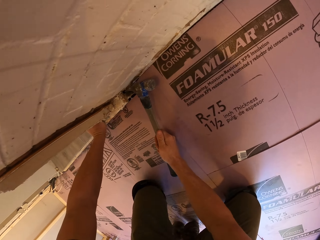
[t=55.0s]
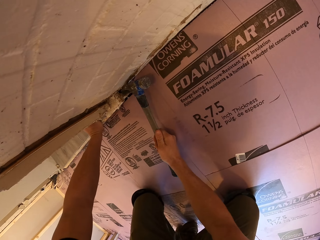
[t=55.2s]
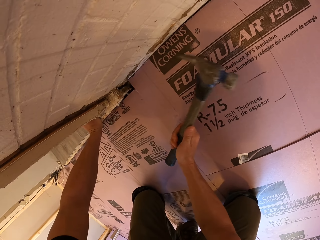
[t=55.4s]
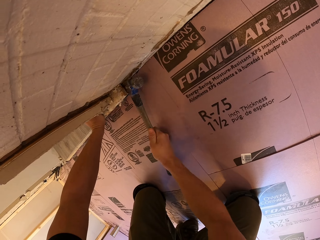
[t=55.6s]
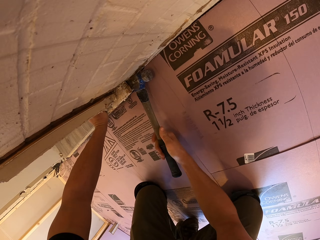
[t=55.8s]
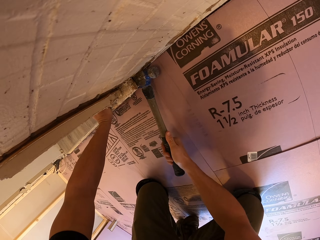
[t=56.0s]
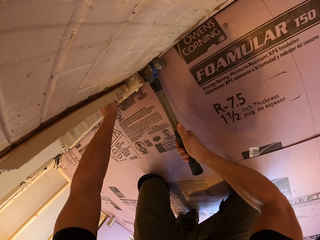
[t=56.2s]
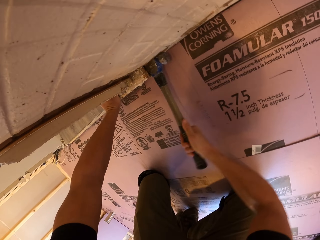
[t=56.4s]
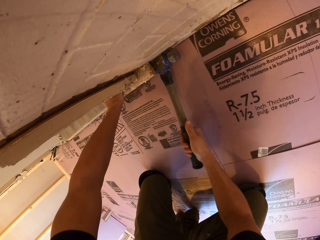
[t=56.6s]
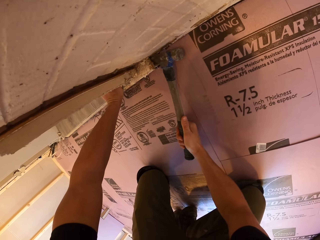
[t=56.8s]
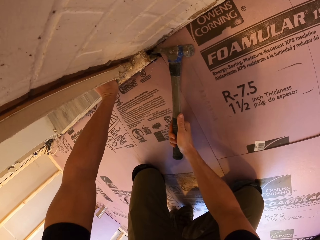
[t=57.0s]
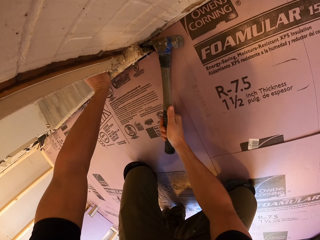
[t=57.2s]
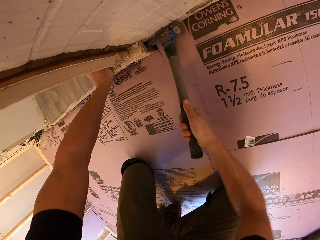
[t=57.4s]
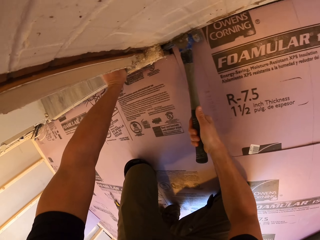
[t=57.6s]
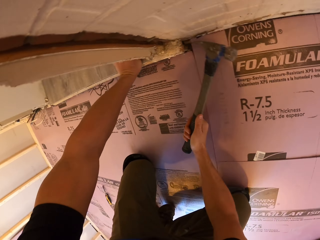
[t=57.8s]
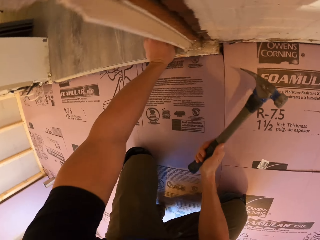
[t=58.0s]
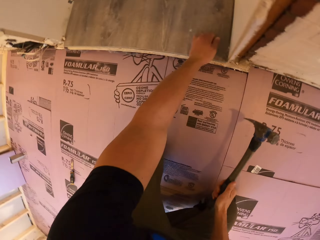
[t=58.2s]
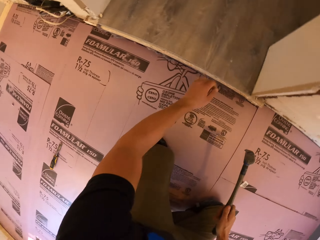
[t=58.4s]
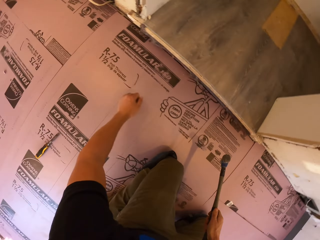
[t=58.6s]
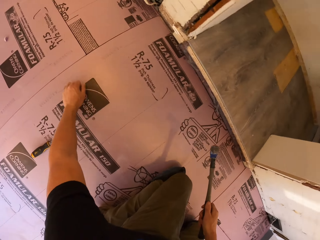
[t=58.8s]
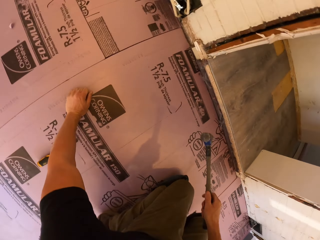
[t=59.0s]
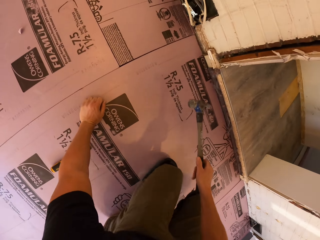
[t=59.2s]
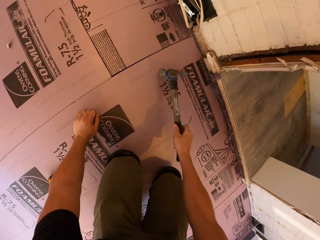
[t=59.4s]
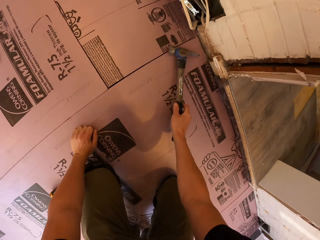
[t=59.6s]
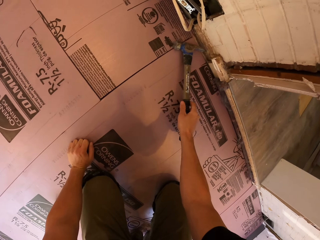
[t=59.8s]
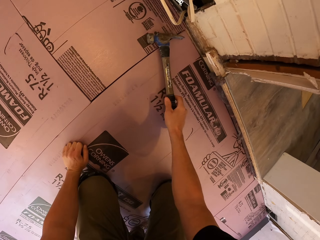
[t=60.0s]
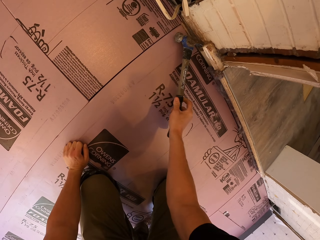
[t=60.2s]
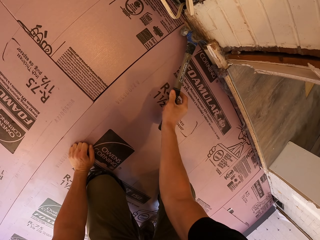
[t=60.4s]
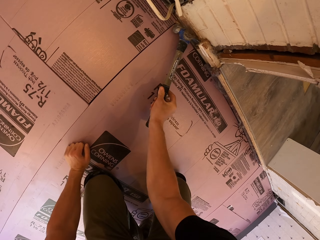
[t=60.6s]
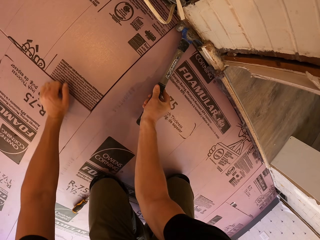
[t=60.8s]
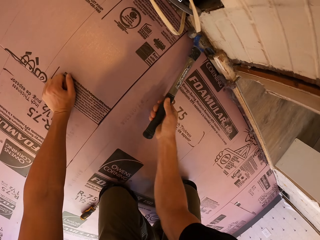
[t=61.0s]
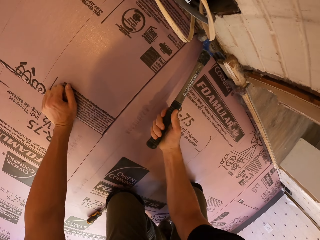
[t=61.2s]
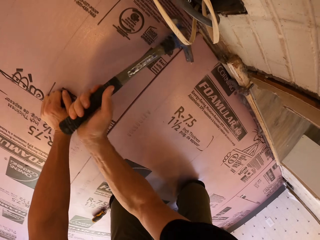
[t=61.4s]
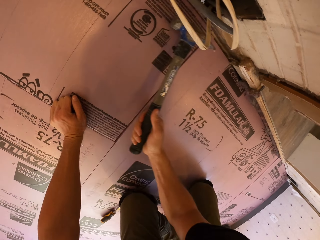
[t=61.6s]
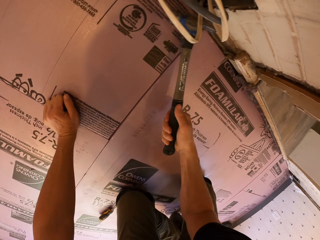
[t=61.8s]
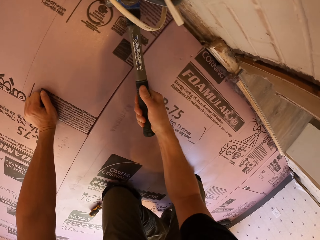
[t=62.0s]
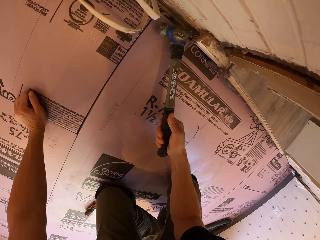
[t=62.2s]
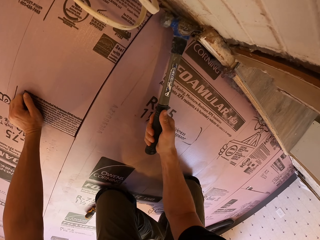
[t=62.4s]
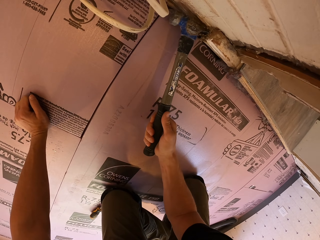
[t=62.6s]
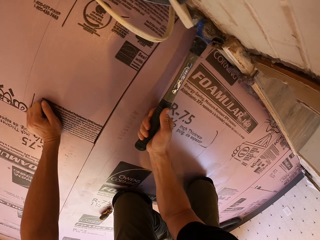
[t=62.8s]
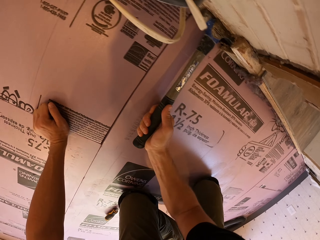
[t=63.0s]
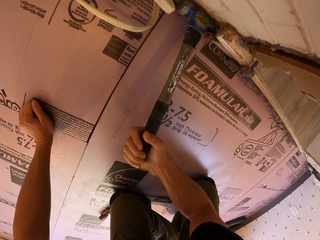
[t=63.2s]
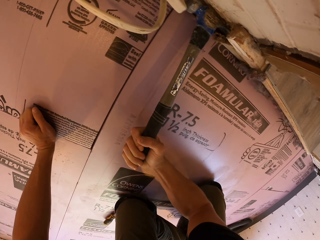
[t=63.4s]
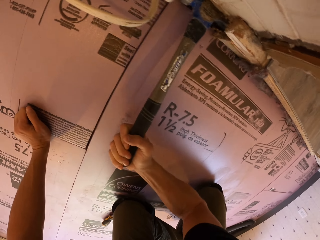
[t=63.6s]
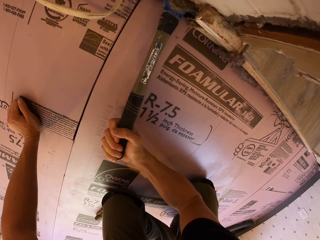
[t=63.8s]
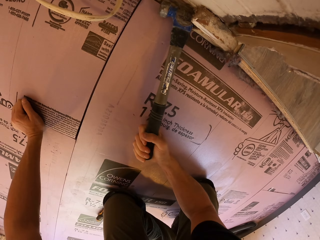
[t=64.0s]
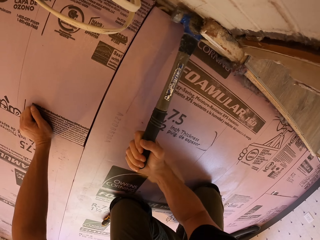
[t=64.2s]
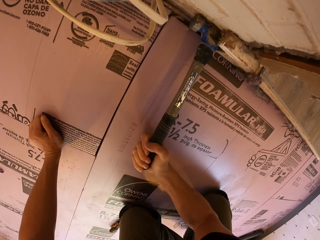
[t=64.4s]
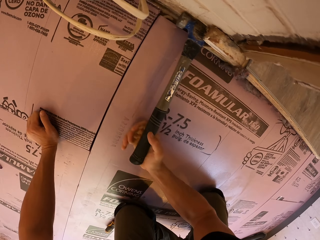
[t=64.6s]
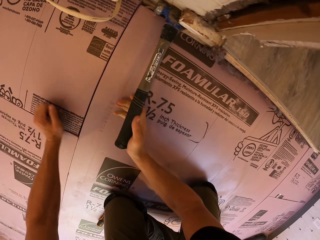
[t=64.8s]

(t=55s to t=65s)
The camera wearer holds the floor with his hand. He breaks the wall with a claw hammer. He pulls the claw hammer off the wood. He holds the floor with his hand. He moves around. He breaks the wall with the claw hammer.

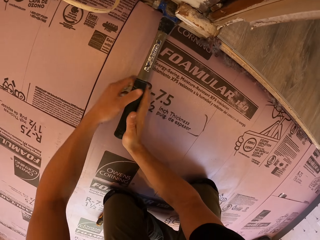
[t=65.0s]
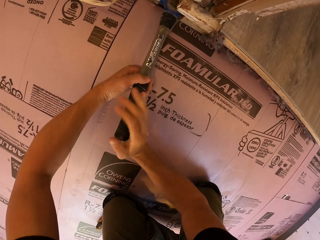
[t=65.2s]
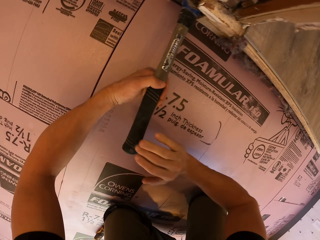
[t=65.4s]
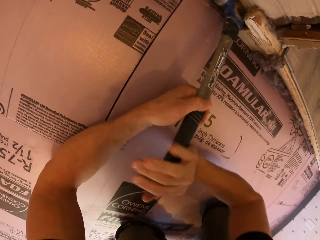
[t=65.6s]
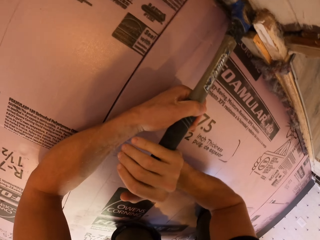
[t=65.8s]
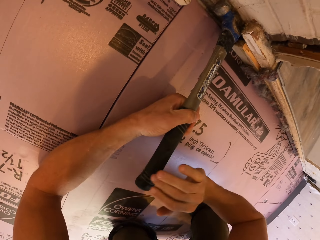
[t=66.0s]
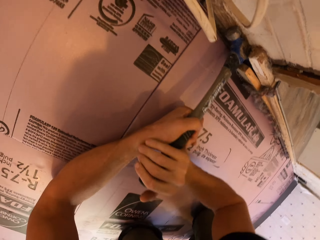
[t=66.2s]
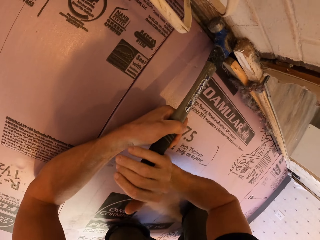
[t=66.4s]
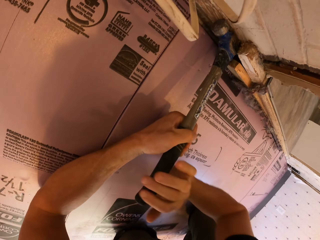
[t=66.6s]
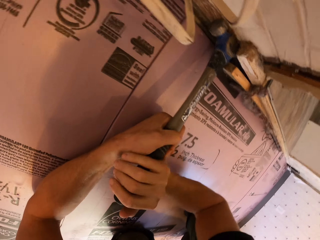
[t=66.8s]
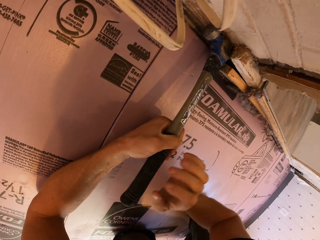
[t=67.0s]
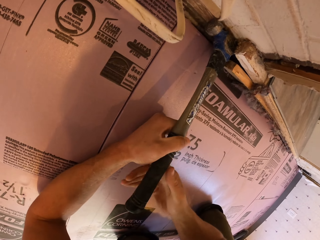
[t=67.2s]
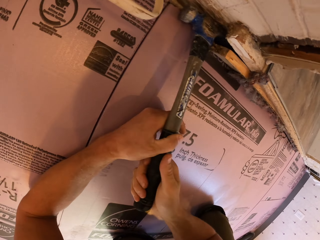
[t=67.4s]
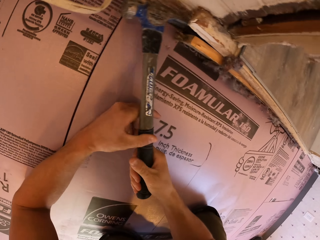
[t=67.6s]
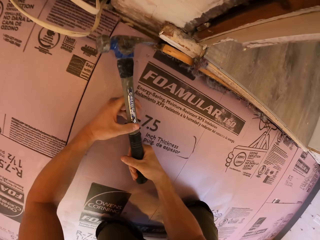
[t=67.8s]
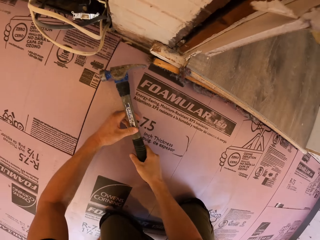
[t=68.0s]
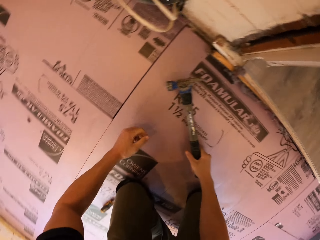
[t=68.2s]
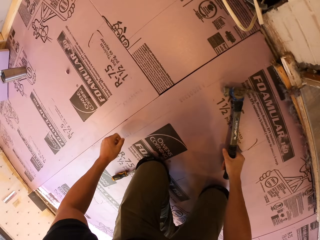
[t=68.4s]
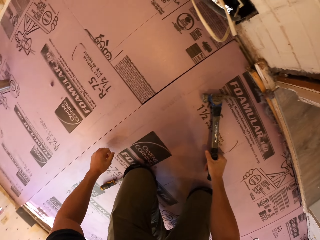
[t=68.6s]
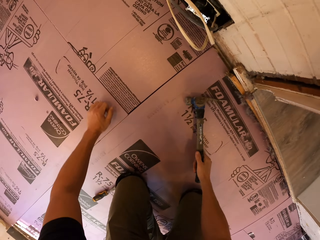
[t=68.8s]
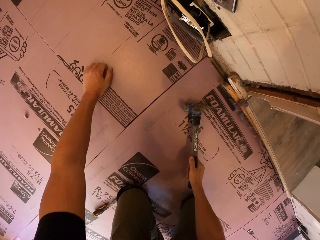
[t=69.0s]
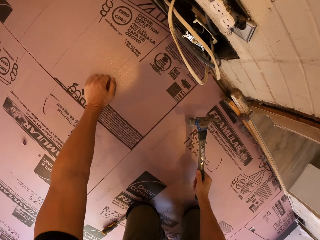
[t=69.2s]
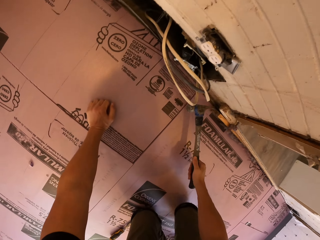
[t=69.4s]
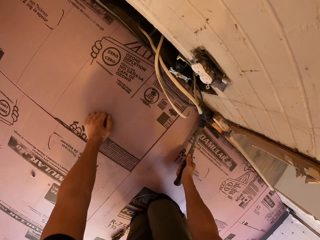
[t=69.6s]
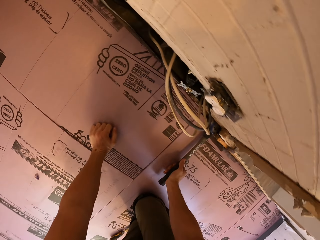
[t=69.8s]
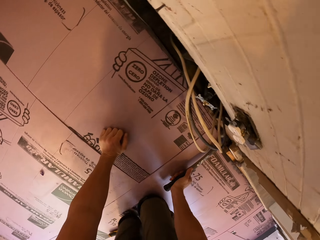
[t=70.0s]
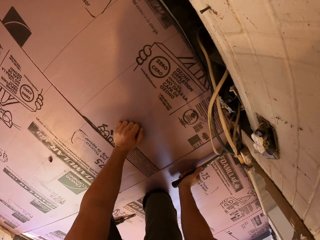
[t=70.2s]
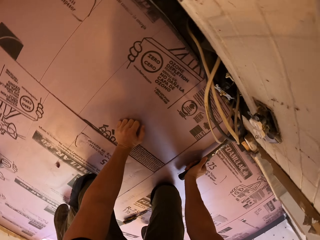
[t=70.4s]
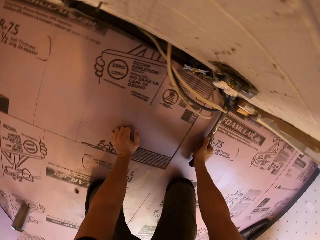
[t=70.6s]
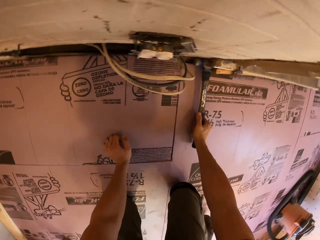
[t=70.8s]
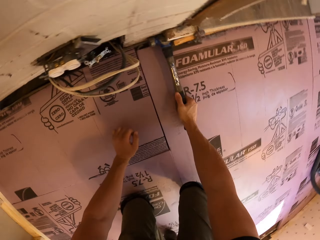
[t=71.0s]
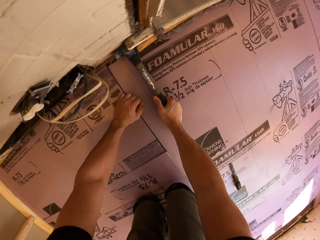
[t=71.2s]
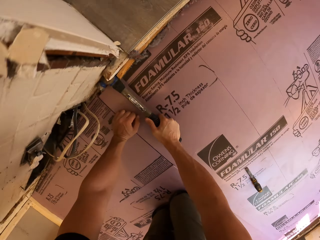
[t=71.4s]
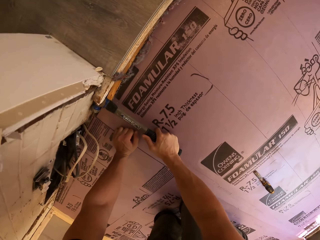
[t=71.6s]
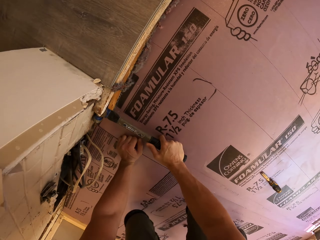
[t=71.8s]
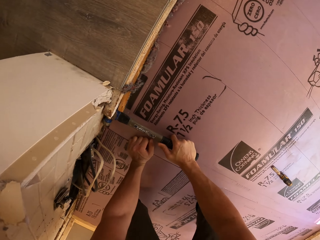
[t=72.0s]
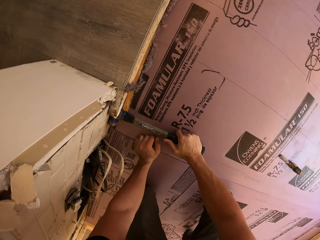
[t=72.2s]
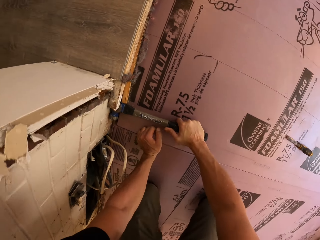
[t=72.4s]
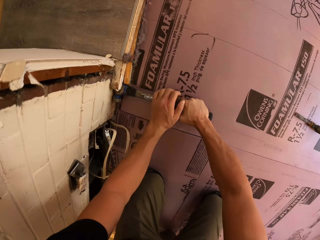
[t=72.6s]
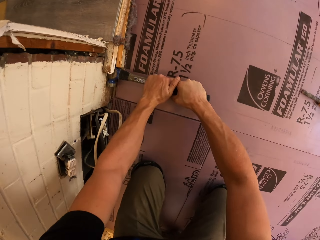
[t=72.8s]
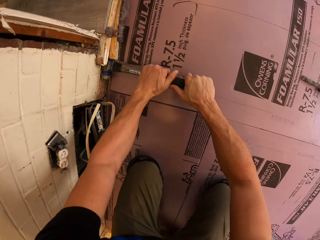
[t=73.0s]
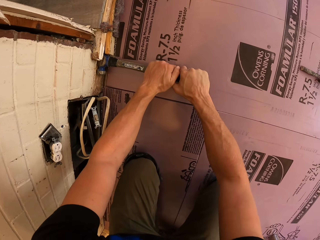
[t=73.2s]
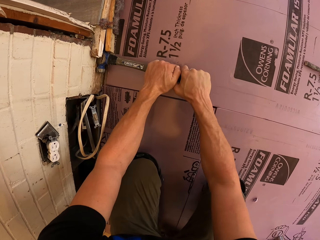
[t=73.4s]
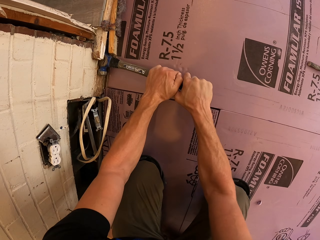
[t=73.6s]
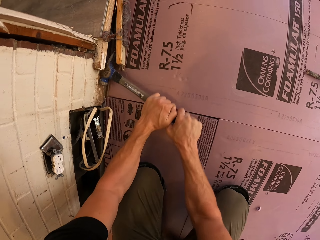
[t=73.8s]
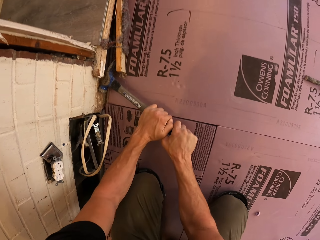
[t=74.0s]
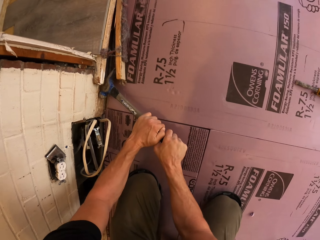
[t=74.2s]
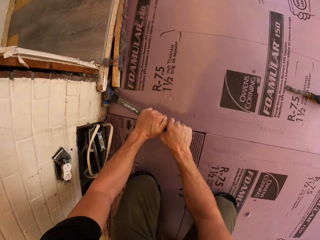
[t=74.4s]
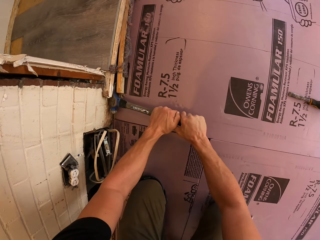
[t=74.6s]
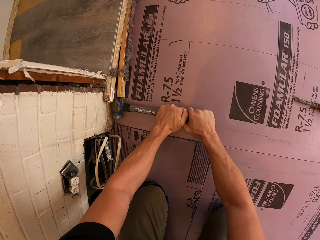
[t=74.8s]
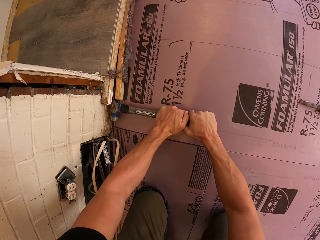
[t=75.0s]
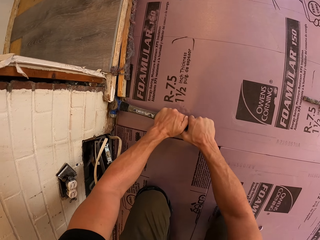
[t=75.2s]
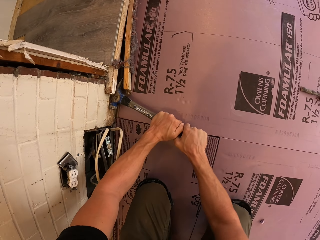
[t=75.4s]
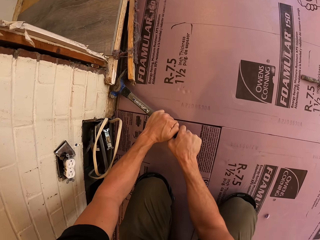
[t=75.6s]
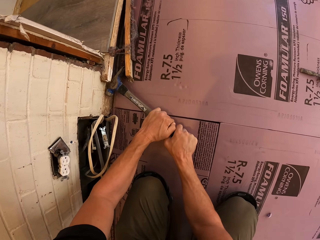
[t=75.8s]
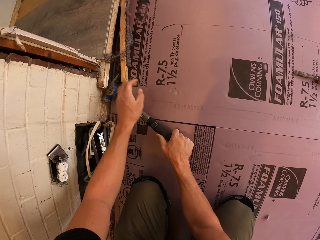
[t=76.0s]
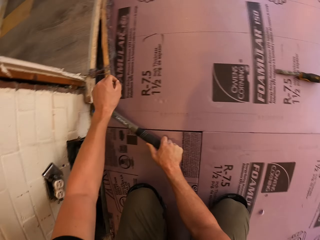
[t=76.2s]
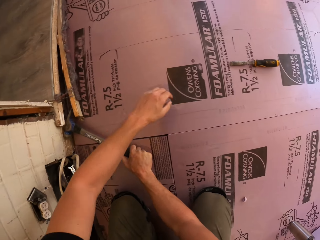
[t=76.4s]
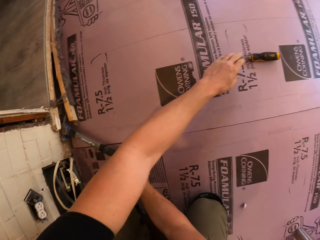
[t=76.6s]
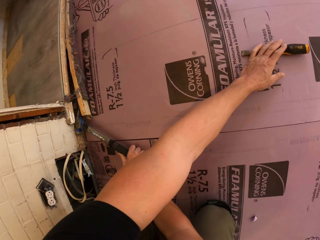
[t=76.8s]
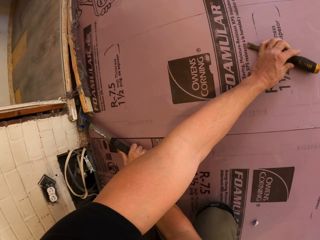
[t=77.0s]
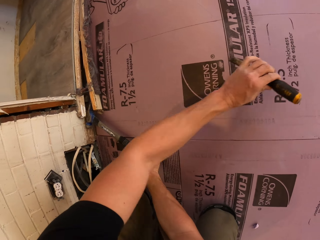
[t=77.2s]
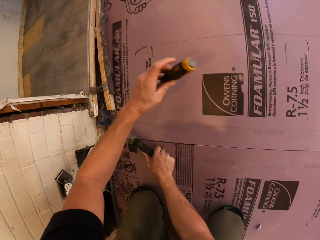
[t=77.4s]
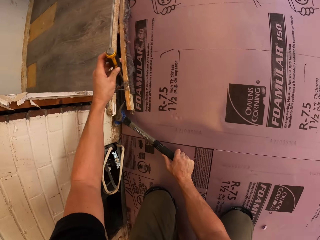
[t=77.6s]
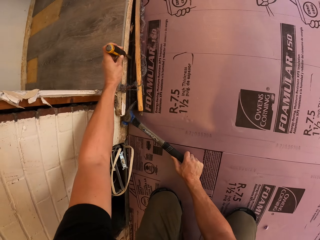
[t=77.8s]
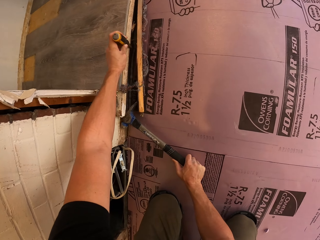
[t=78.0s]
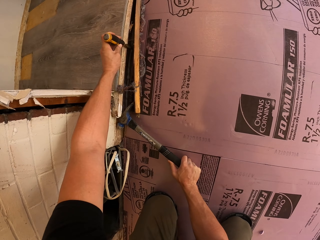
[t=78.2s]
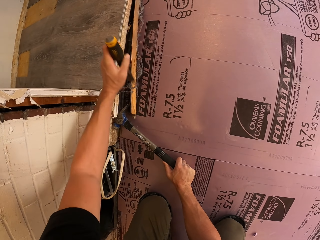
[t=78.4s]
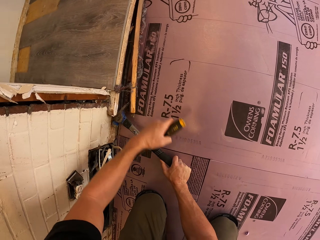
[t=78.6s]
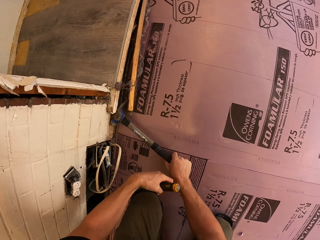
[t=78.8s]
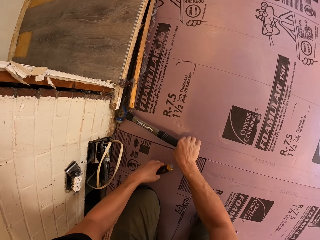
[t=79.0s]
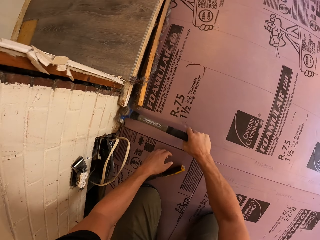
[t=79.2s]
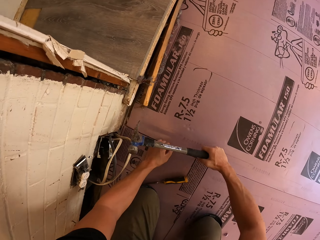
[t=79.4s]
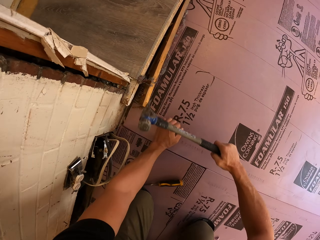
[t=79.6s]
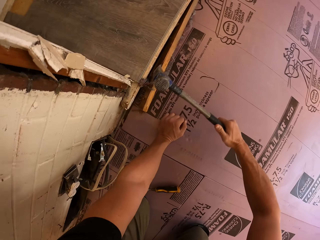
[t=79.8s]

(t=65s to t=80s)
The camera wearer knocks on the hammer. He pulls the claw hammer off the wood. He puts the claw hammer on the floor. He lifts the claw hammer off the floor. He pulls the wood with the claw hammer. He crawls on the floor. He holds the hammer with both hands. He pulls the claw hammer off the wood. He demolishes with the hammer. He pulls his hand off the hammer. He picks up a chisel tool. He puts the chisel tool behind the wood. He pulls the chisel tool off the wood. He puts the chisel tool on the floor.
